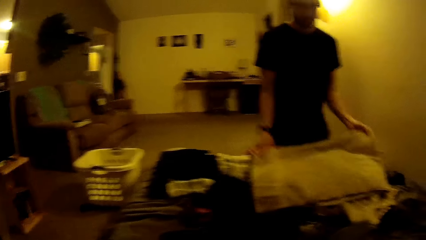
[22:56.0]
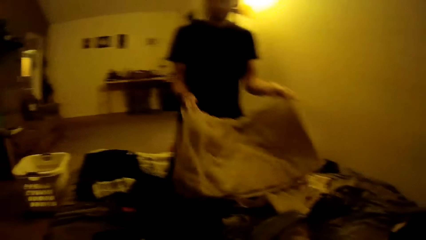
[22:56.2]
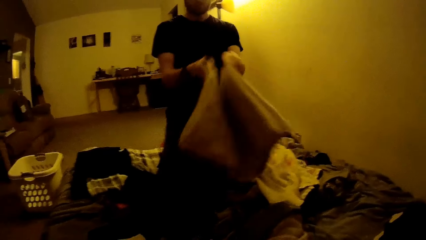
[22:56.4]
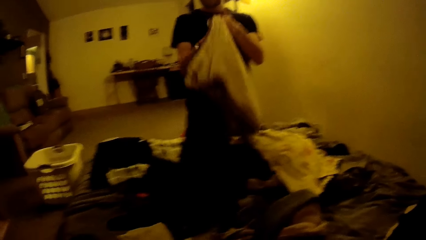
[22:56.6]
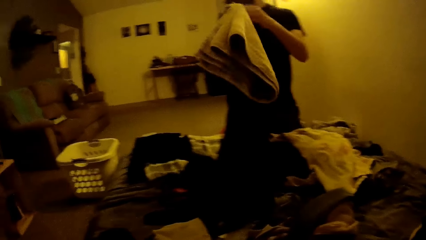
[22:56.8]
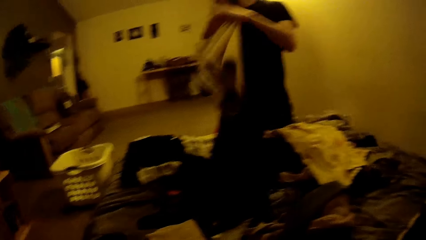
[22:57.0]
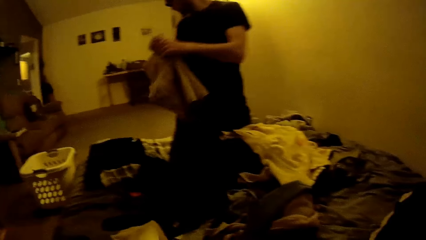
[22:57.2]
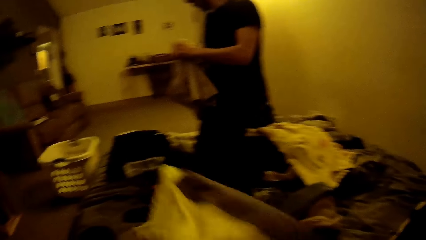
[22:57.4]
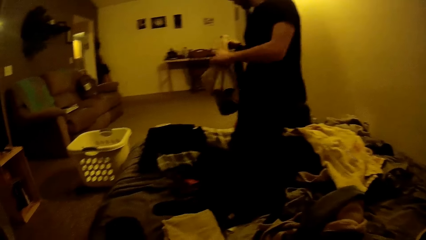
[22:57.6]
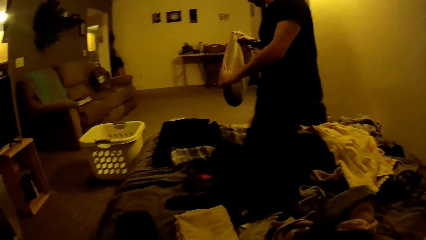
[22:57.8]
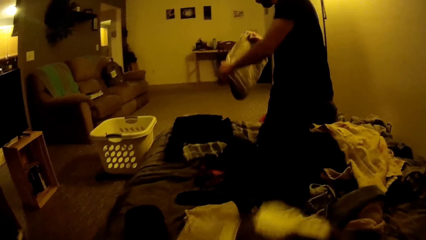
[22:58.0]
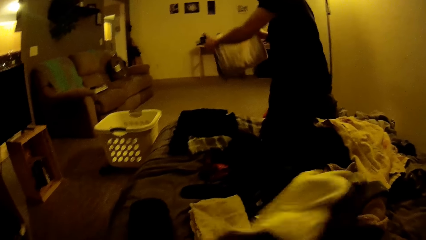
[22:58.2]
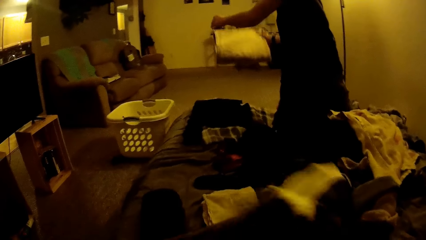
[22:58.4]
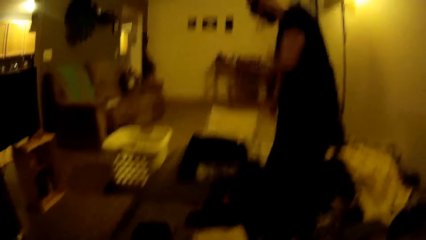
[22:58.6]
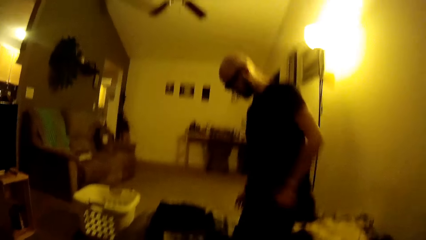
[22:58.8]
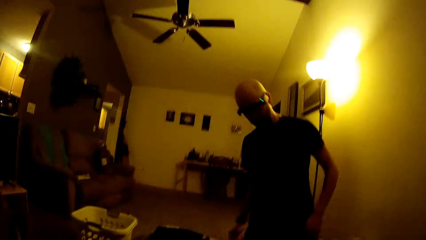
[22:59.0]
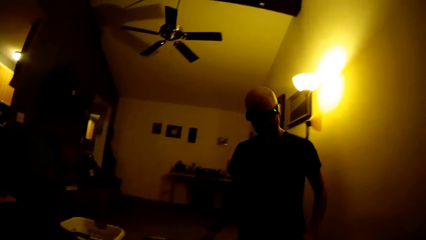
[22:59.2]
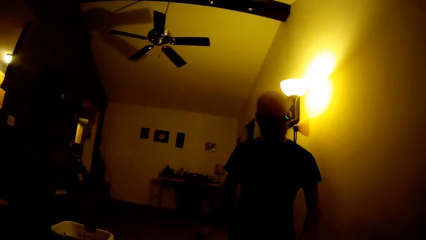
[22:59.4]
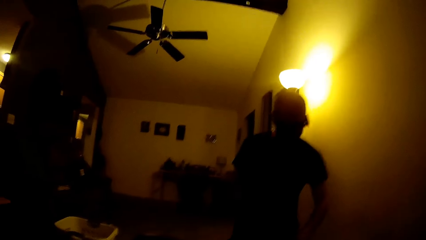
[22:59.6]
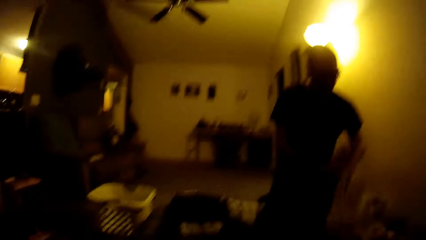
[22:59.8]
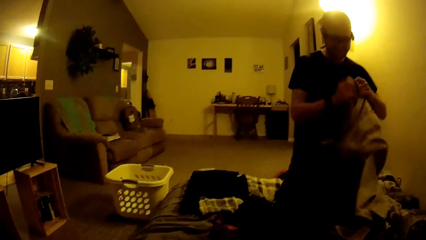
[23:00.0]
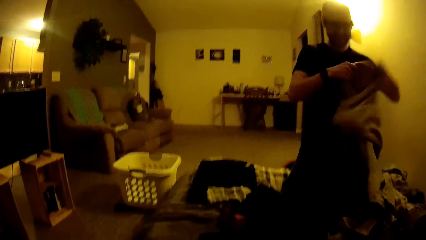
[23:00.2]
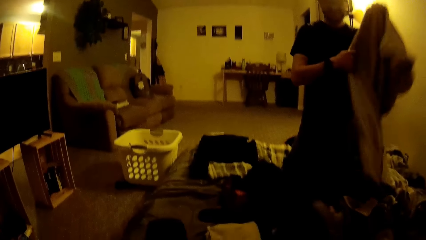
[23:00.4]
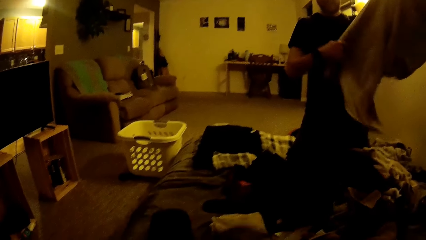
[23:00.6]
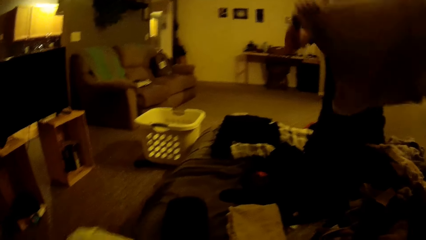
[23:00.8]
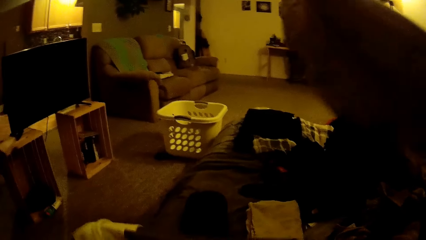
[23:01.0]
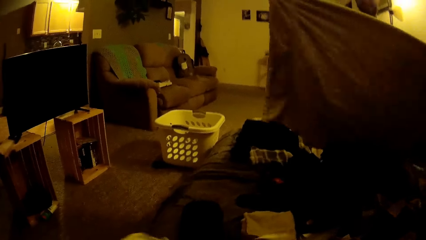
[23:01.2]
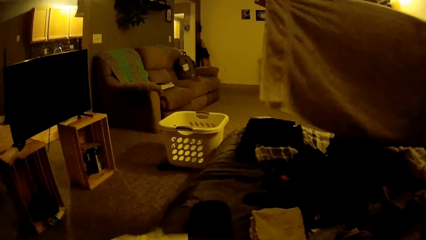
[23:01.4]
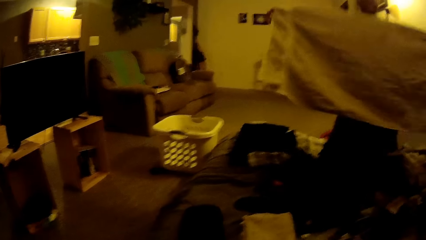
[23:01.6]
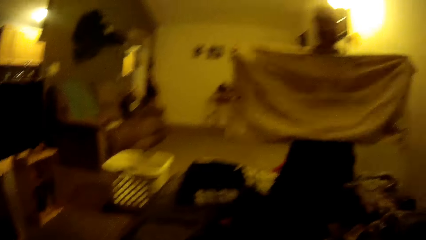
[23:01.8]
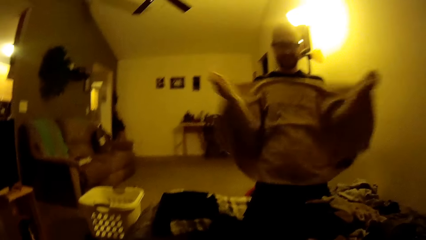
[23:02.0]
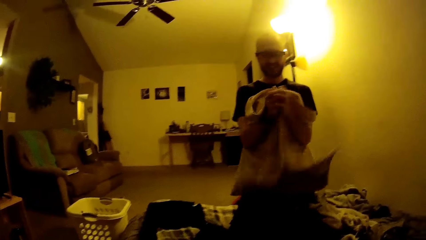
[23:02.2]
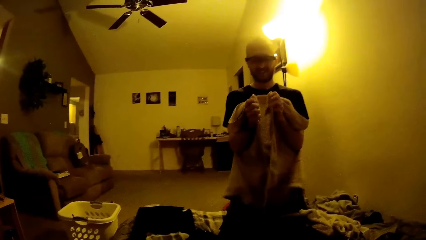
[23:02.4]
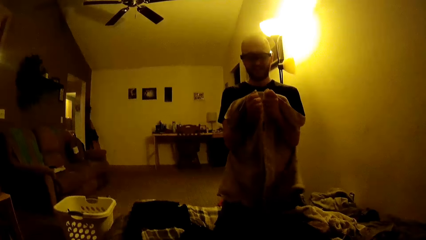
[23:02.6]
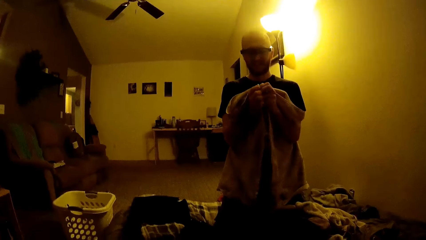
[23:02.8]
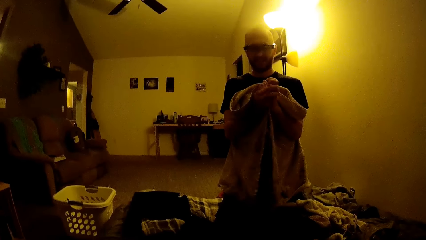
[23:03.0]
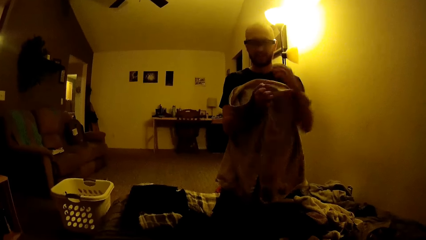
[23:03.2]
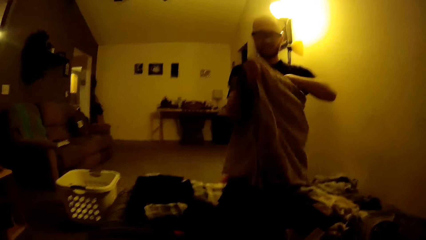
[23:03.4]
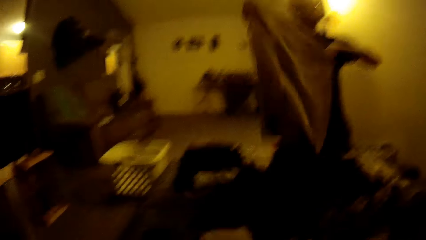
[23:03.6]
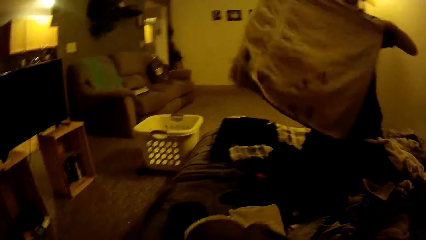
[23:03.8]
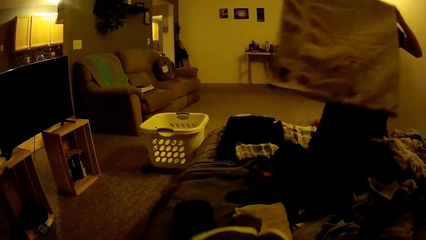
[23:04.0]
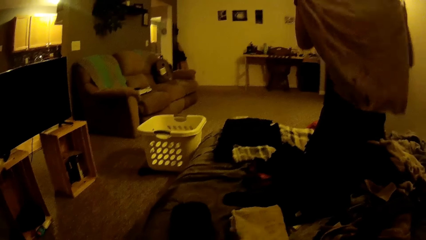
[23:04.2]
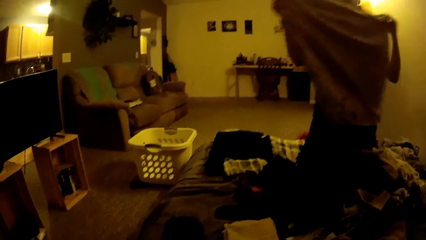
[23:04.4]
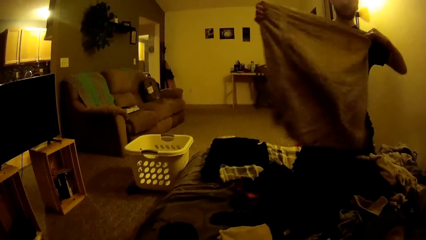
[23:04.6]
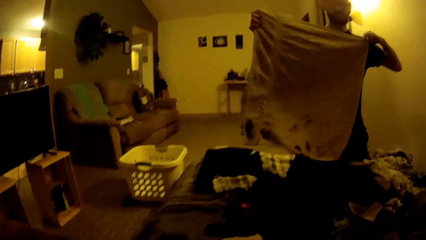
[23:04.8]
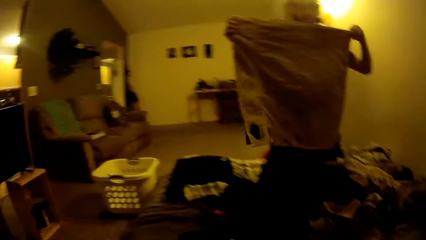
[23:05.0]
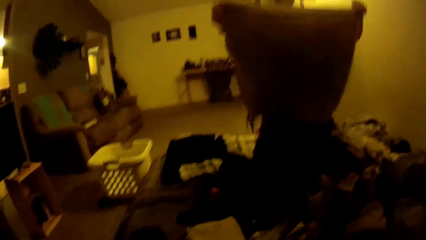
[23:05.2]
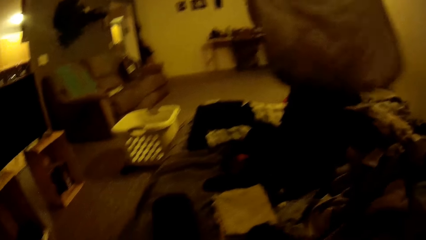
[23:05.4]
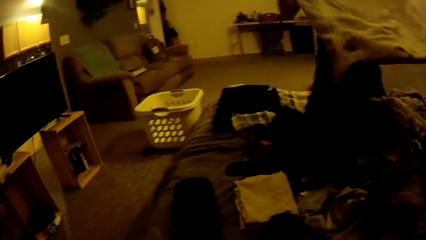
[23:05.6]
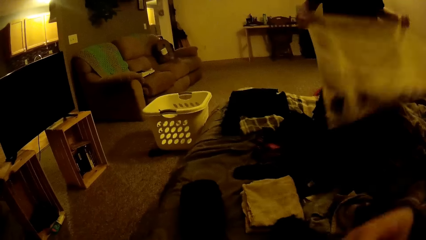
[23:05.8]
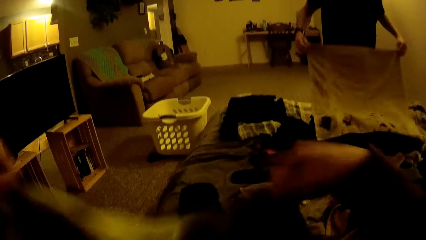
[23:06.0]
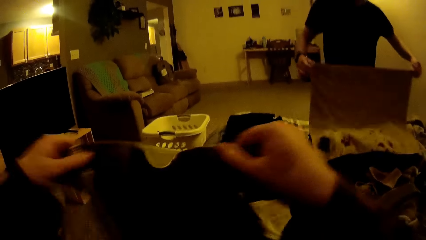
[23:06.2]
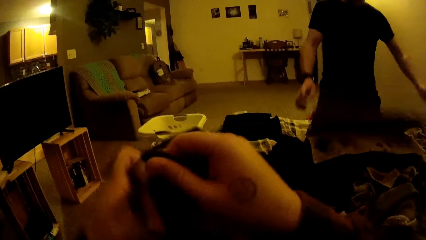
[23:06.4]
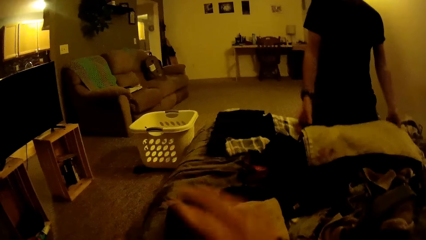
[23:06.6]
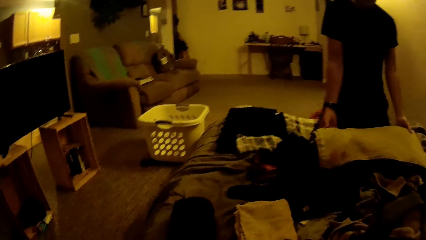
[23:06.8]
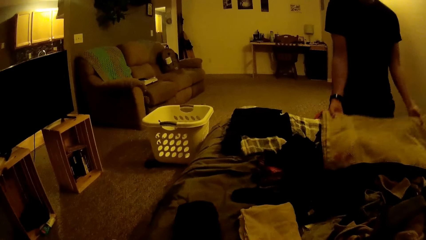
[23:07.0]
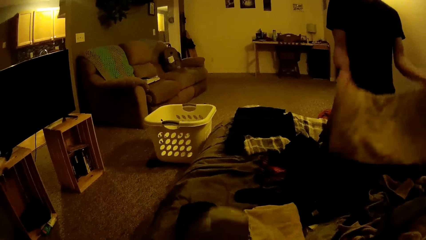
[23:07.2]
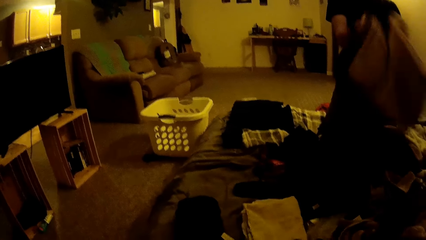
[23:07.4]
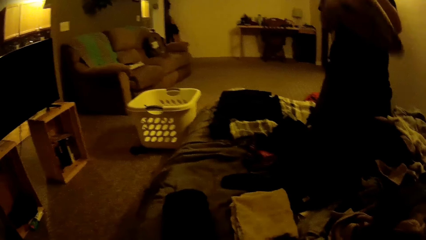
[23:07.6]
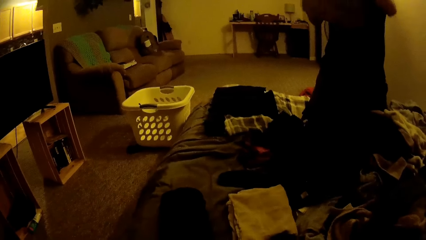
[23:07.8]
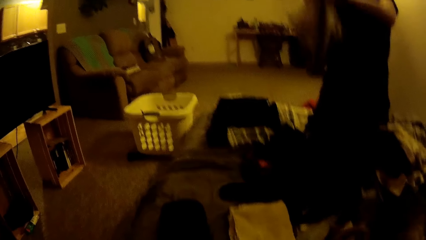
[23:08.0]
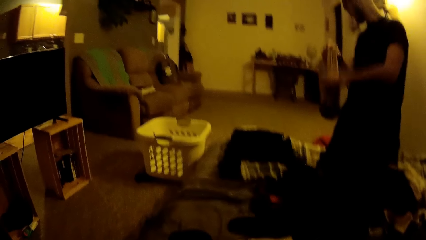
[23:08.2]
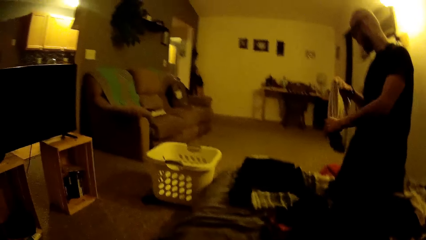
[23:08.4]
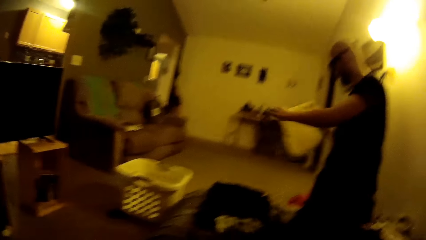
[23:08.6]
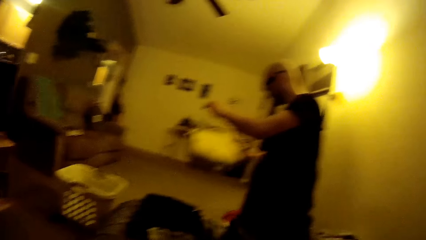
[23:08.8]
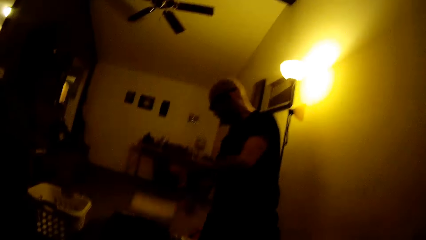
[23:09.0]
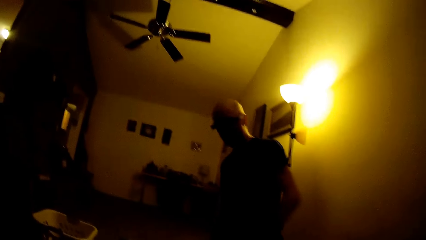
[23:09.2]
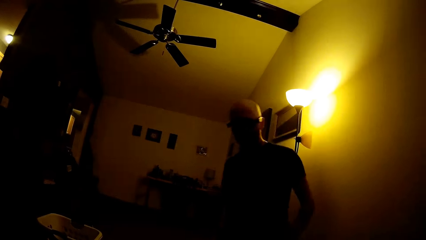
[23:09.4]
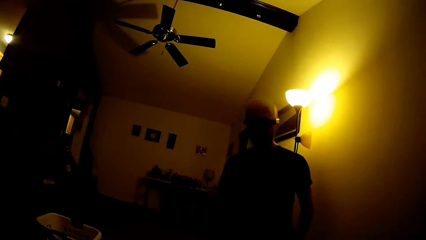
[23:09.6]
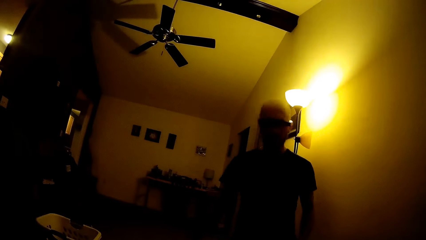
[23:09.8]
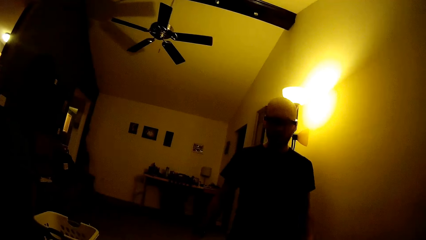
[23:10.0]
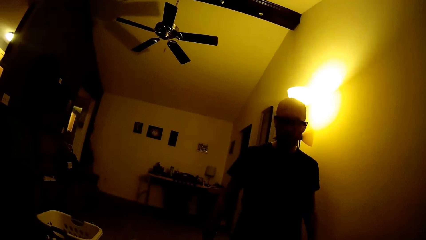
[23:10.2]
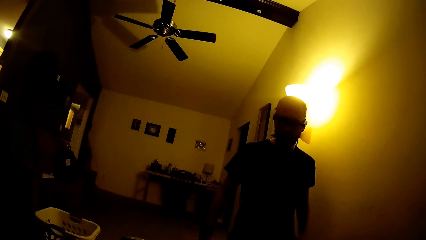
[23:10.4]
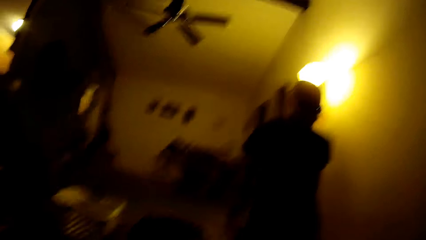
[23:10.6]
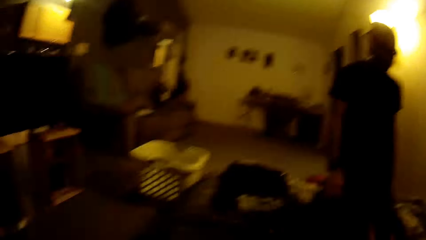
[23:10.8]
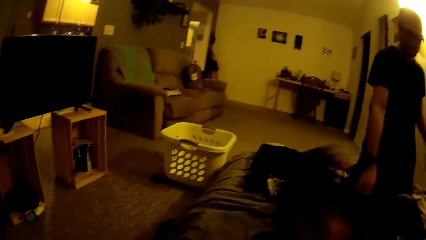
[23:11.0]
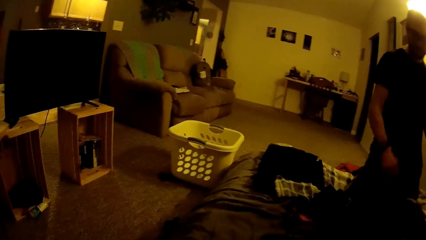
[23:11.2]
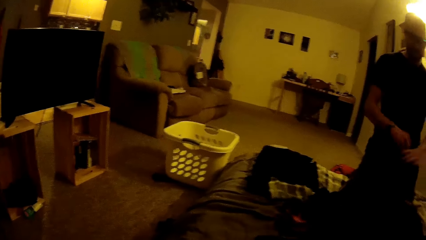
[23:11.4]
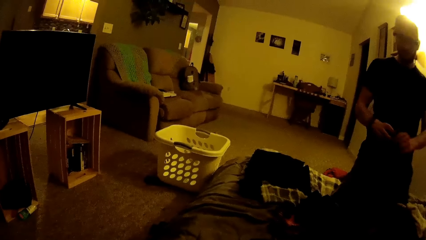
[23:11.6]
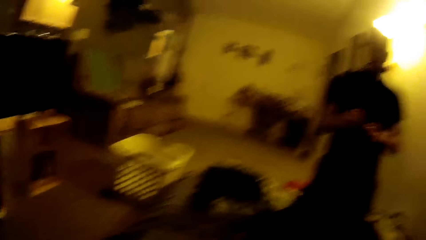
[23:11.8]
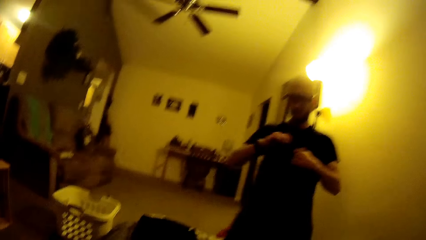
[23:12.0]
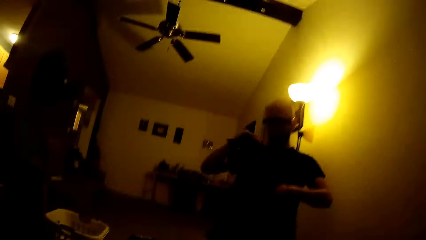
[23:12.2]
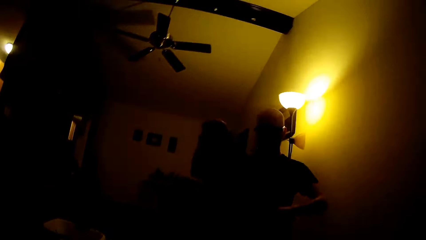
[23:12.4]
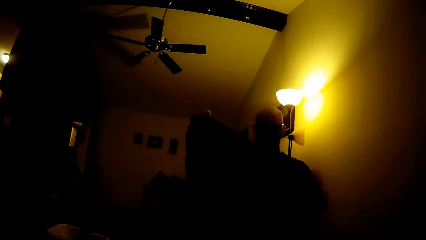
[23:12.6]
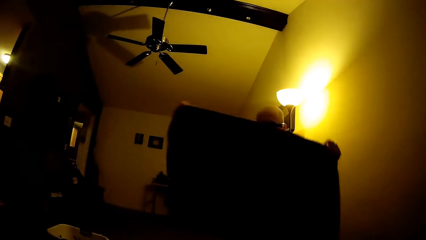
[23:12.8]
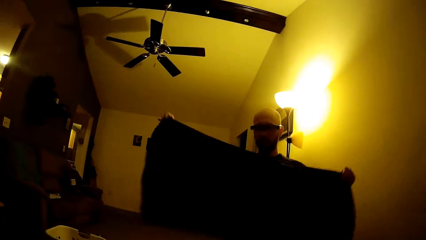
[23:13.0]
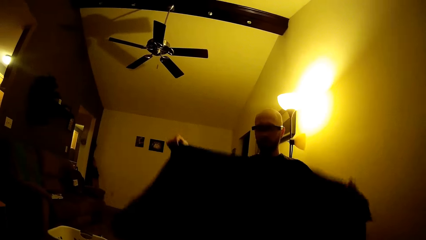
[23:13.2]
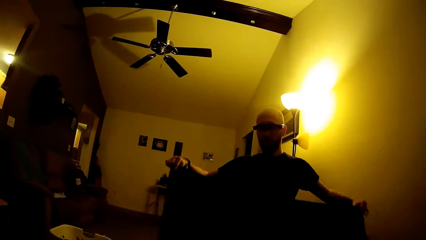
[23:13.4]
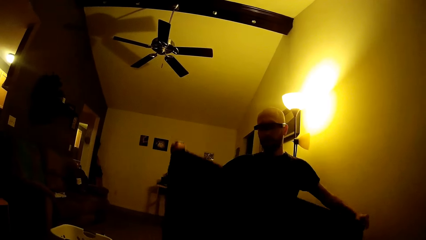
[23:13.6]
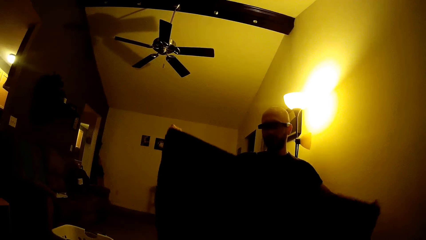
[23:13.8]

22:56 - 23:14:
A man drops the folded towel in his hands on the clothes on the bed. The man picks a towel on the bed with his left hand and folds the towel with both hands. The camera wearer folds the cloth with both hands. The man drops the folded towel in his hand on the bed. The man picks a cloth on the bed with his right hand and folds the towel.
